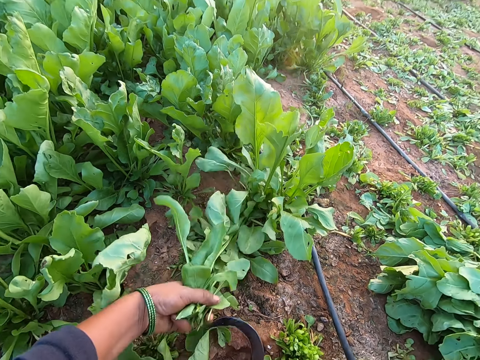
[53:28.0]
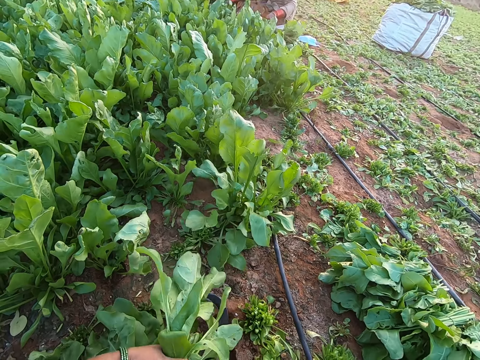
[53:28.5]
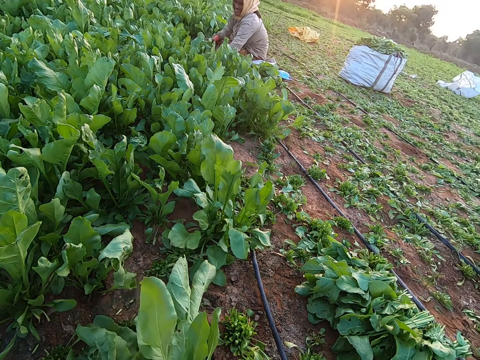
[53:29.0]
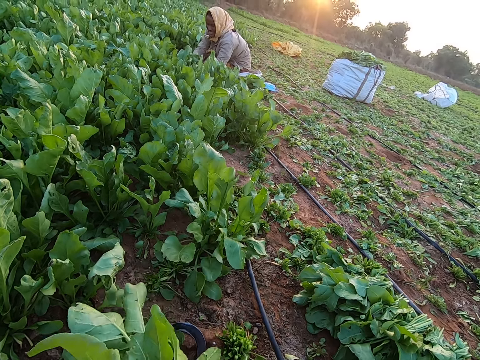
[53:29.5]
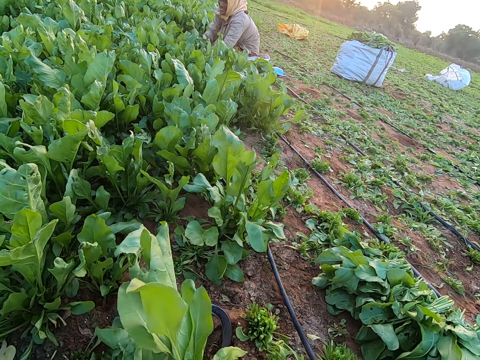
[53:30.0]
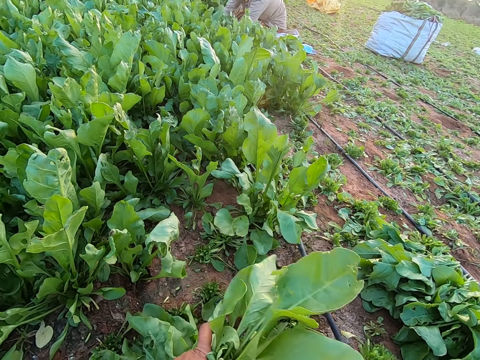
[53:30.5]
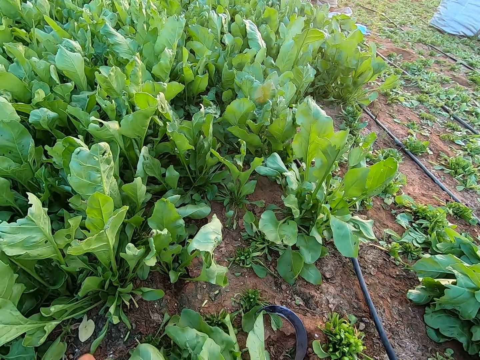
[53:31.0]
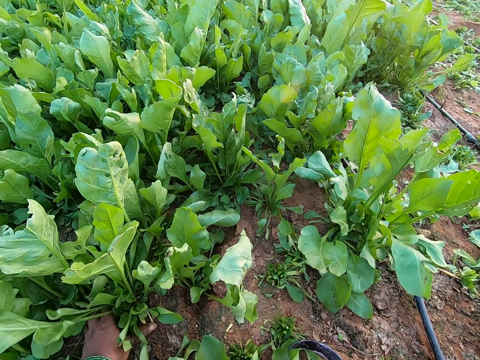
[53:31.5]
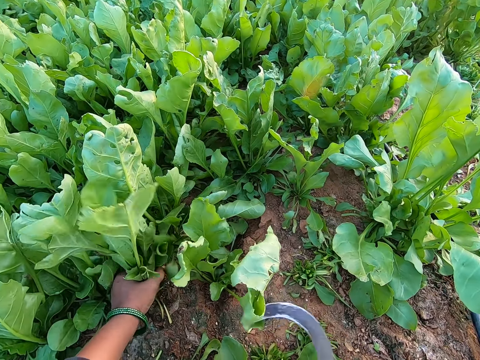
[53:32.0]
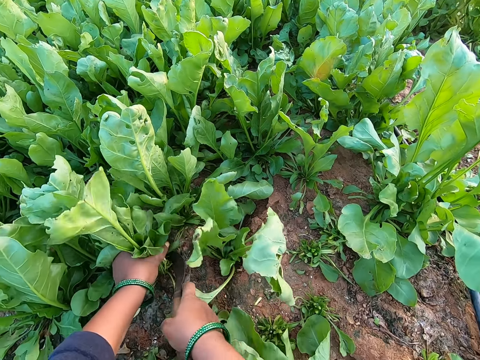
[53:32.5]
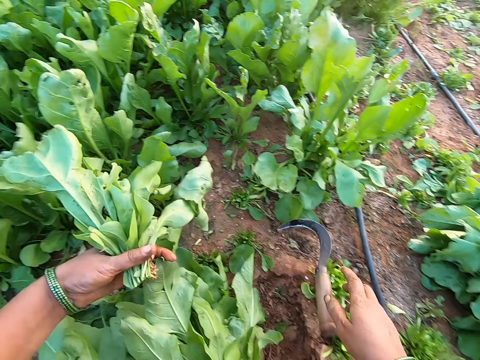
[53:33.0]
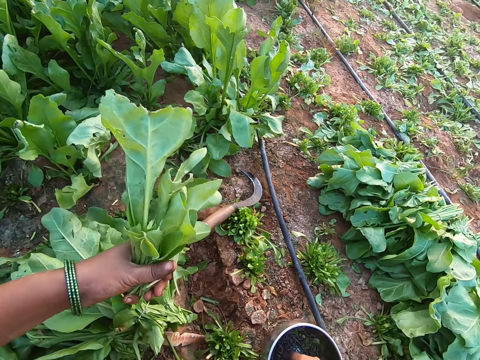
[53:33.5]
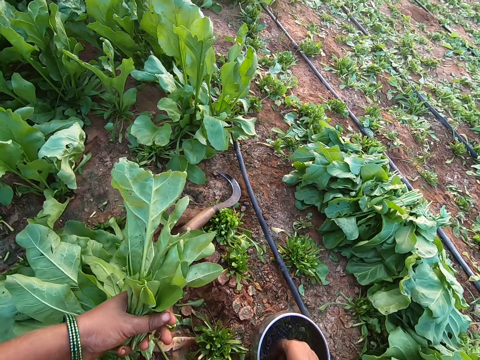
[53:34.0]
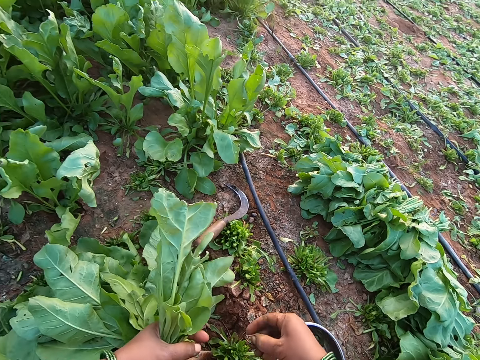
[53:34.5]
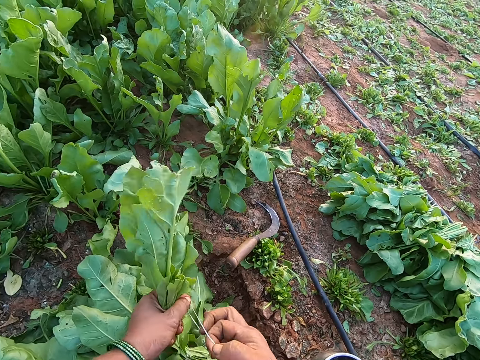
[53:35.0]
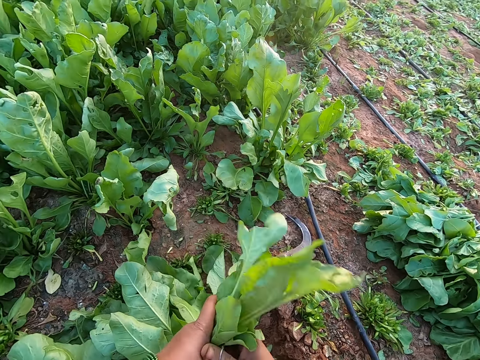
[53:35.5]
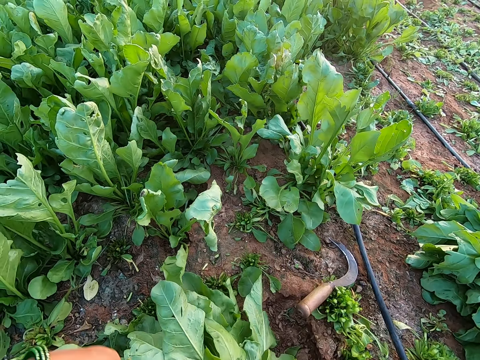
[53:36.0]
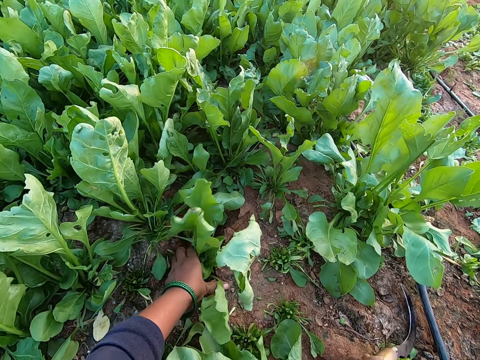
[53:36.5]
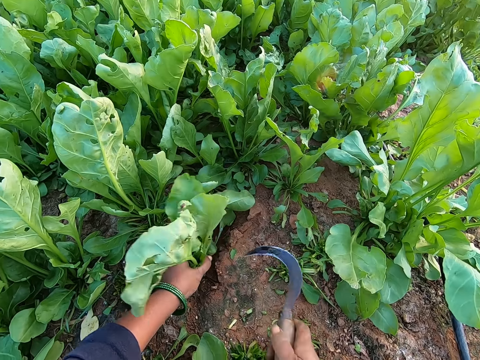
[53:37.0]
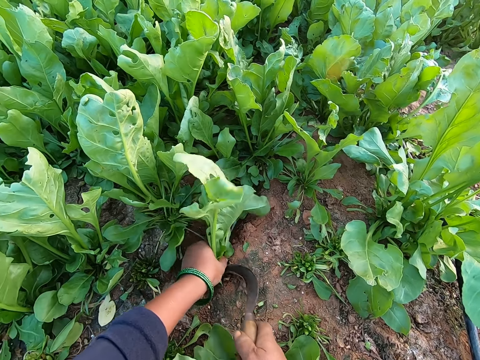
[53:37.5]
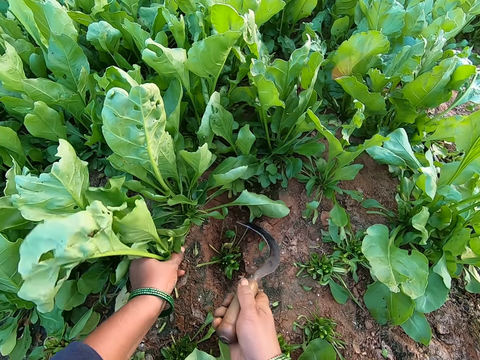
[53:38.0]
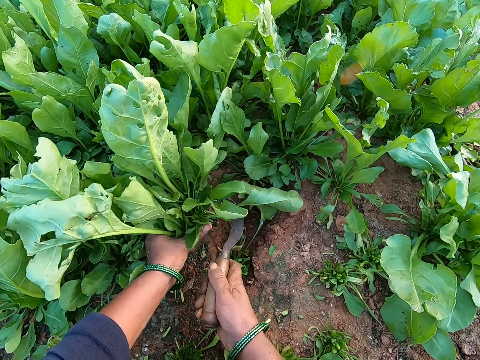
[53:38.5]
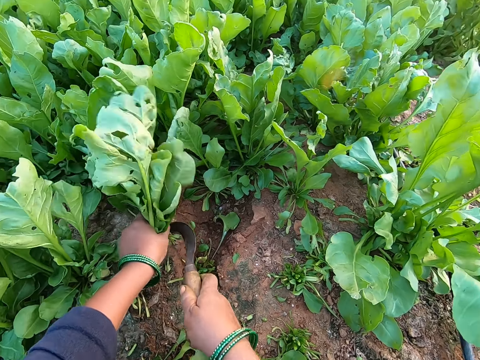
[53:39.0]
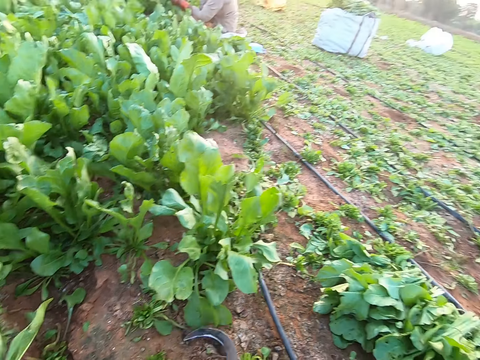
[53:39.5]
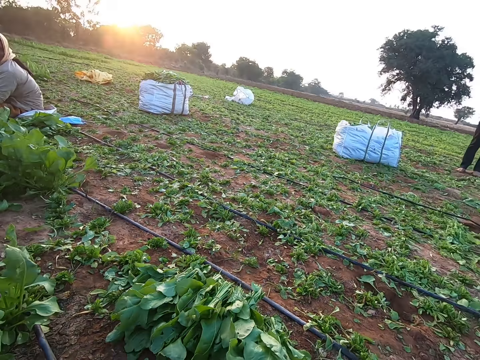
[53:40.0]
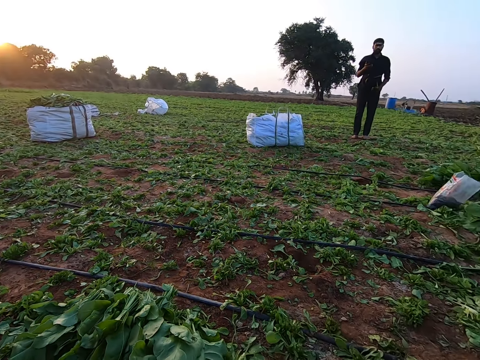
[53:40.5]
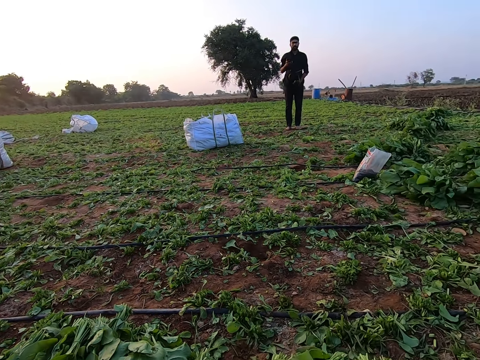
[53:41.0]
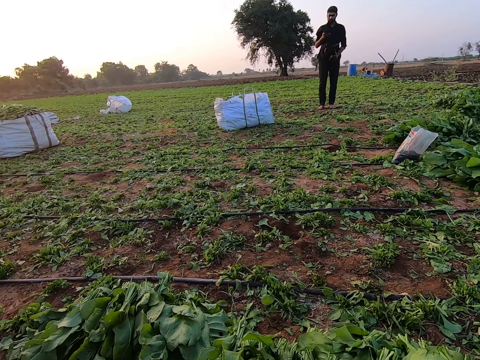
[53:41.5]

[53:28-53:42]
The camera wearer drops the hand sickle on the floor with her right hand. She drops the bundle of vegetables on the heap of harvested vegetables on the floor with her right hand. She holds a vegetable on the floor with her left hand. She picks up the hand sickle from the floor with her right hand. She cuts the vegetable on the floor with the hand sickle in her right hand. She drops the hand sickle on the floor with her right hand. She picks up a rubber band from the plate on the floor with her right hand. She expands the rubber band with both hands. She binds the vegetable with the rubber in her right hand. She passes the vegetable to her right hand with her left hand. She drops the bundle of vegetables on the heap of harvested vegetables on the floor with her right hand. She picks up the hand sickle from the floor with her right hand. She holds the vegetable on the floor with her left hand. She cuts the vegetable on the floor with the hand sickle in her right hand. She interacts with a man. She talks.

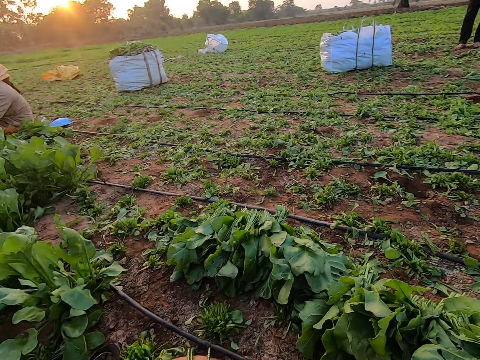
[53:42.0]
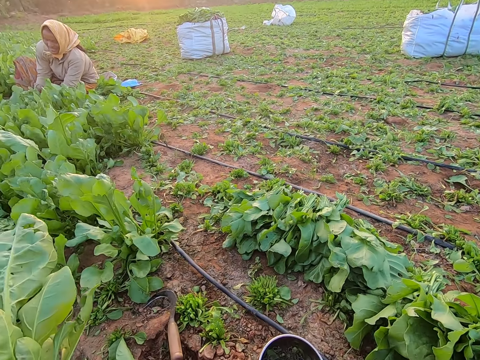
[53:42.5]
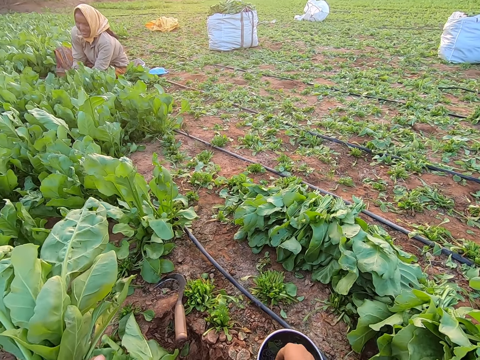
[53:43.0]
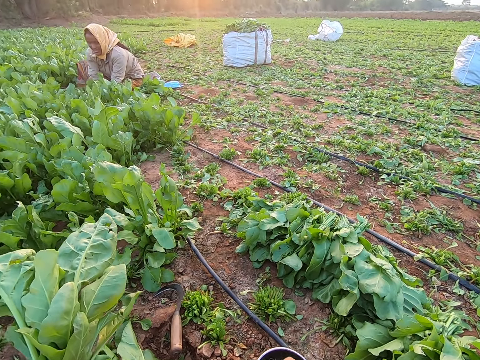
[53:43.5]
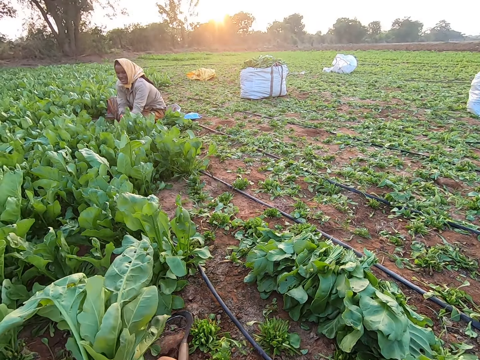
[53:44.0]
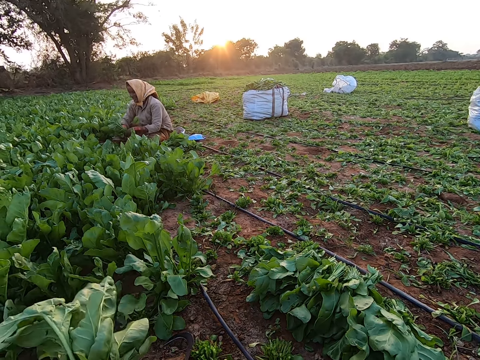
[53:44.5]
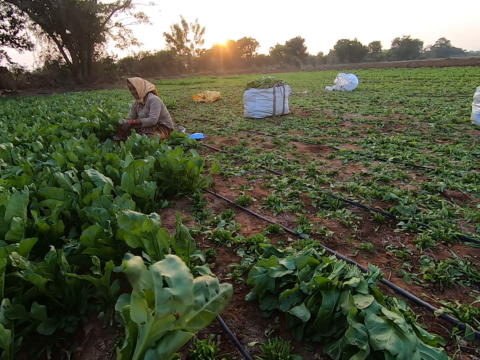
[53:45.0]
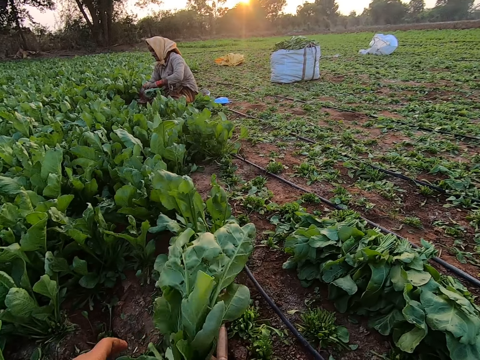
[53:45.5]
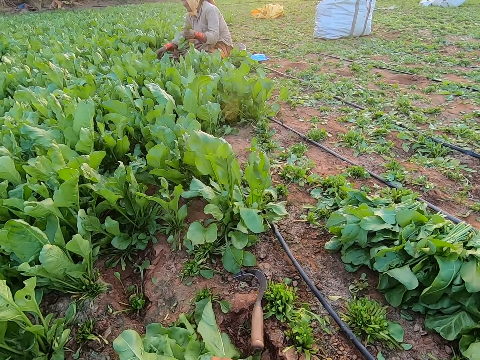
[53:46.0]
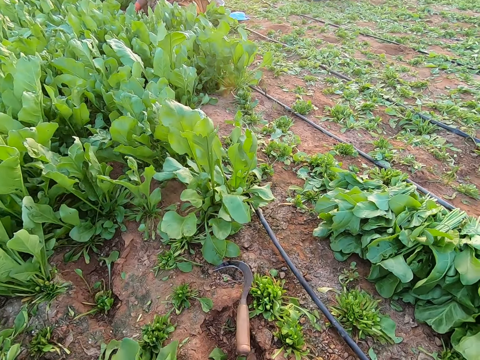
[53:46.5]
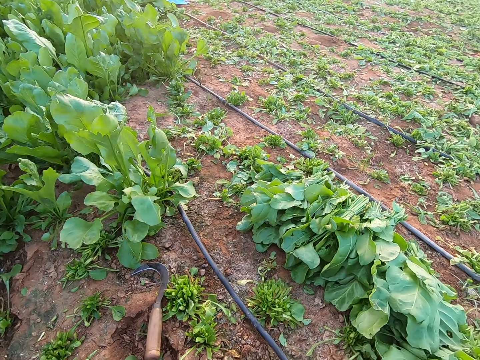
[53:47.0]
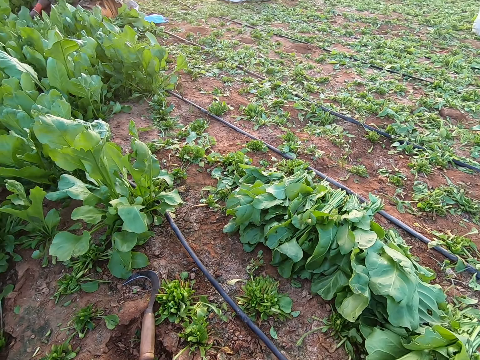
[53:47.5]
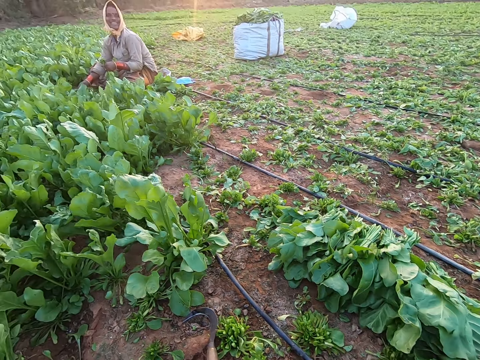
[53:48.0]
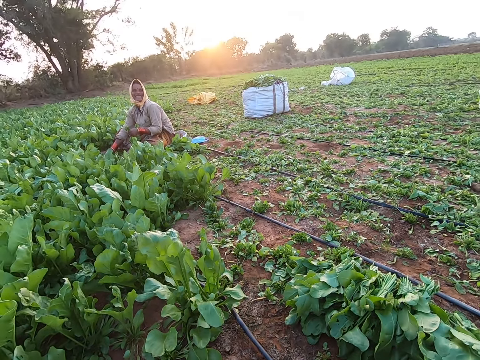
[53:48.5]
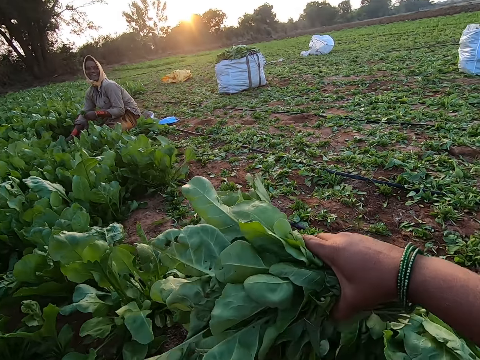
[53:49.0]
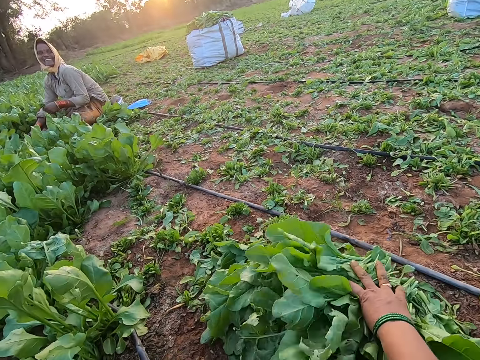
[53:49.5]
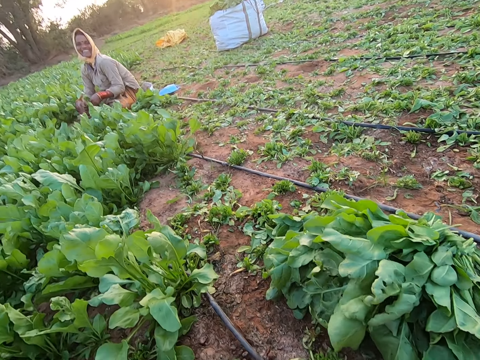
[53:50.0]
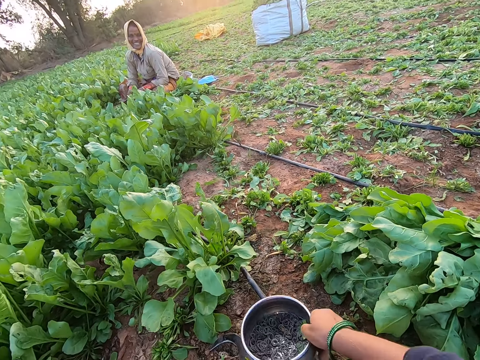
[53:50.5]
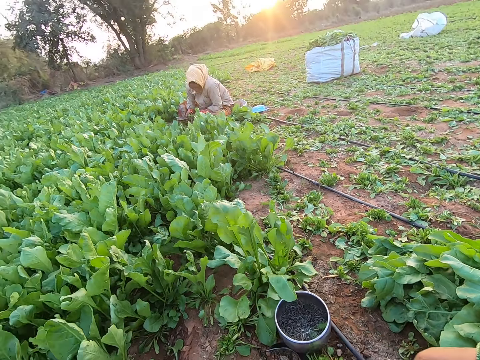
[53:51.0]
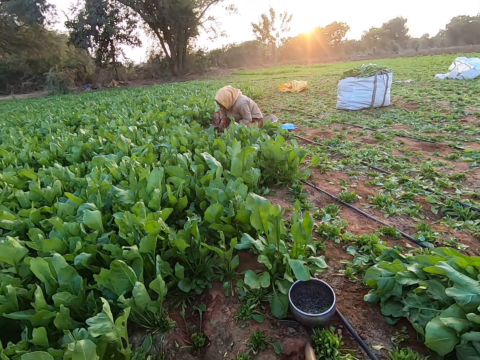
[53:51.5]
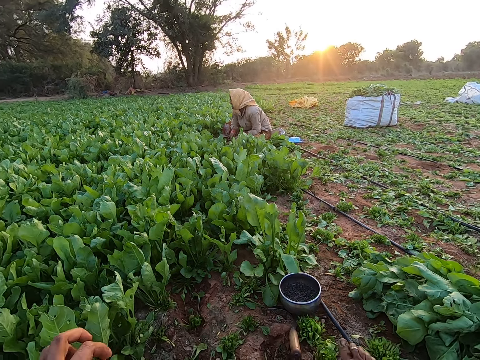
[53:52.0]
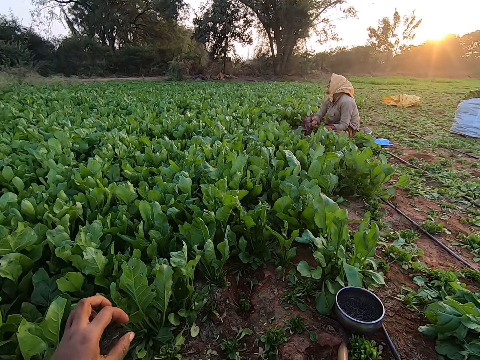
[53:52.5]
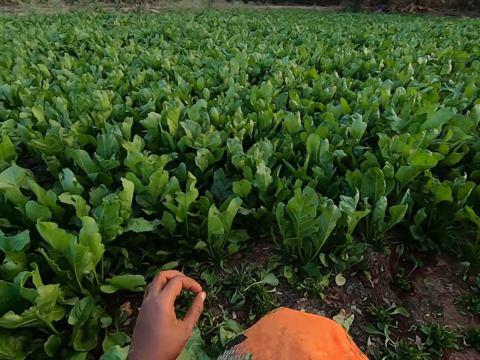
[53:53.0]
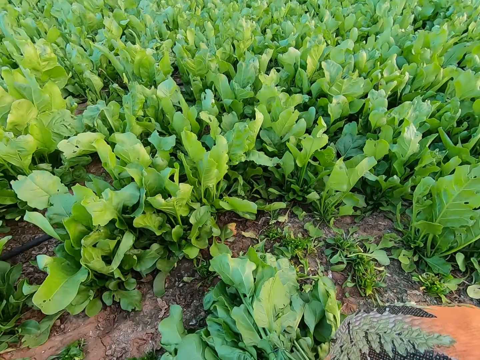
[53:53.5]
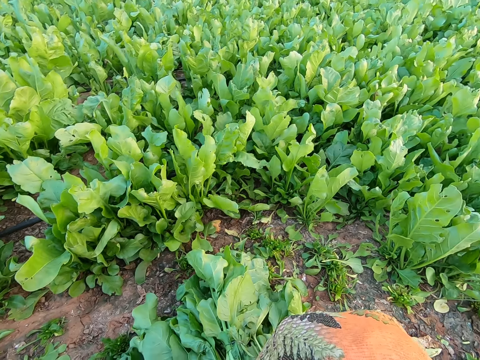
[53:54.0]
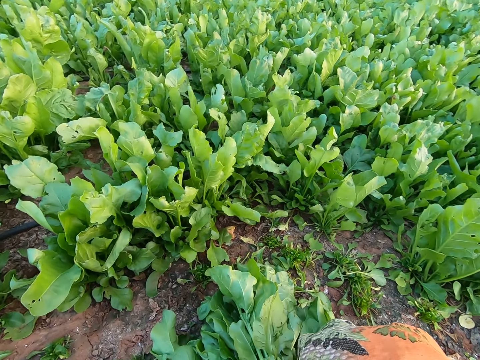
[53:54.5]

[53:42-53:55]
The camera wearer picks up a rubber band from the plate or bowl on the floor with her right hand. She expands the rubber band with both hands. She ties the vegetables with the band. She drops the bundle of vegetables on the heap of harvested vegetables on the floor with her right hand. She drops bundles of vegetables on the heap of harvested vegetables on the floor with her right hand. She moves the bowl. She drops the plate on the floor with her right hand. She looks around.
